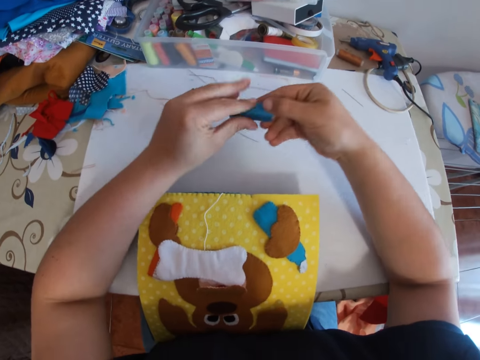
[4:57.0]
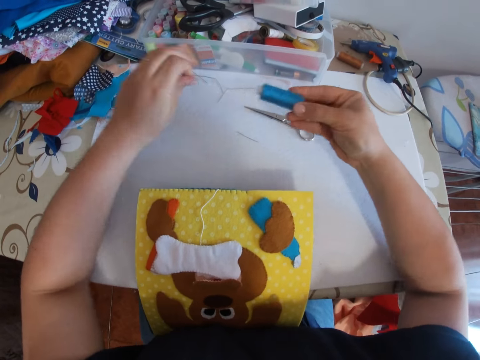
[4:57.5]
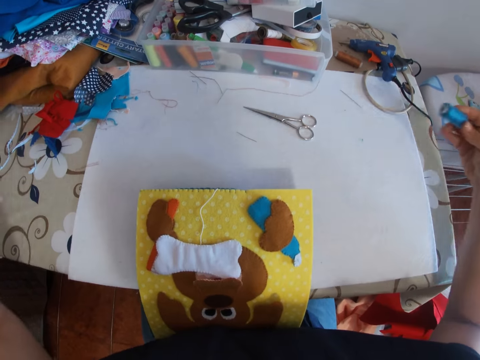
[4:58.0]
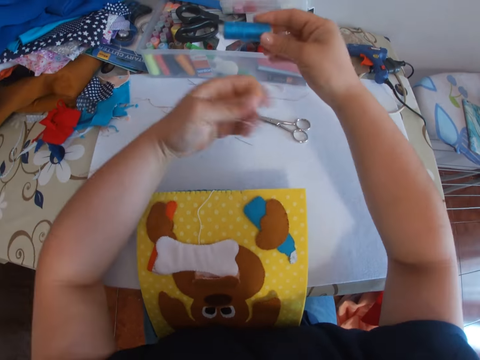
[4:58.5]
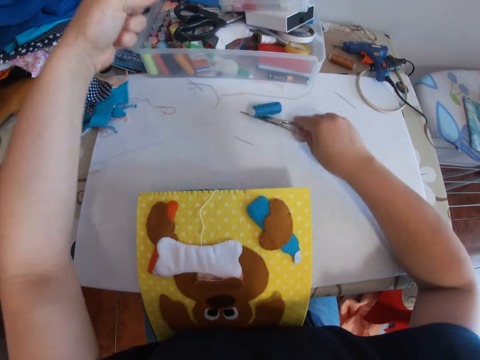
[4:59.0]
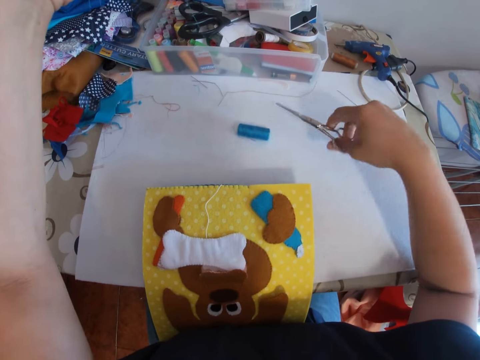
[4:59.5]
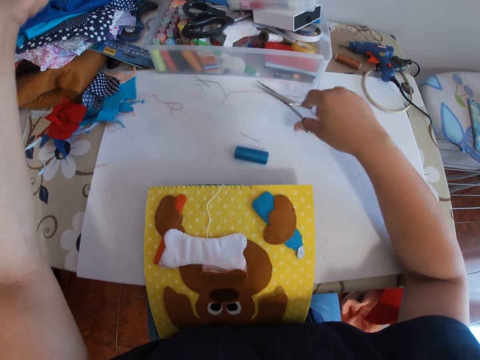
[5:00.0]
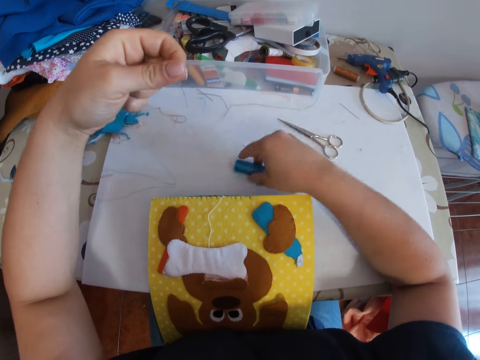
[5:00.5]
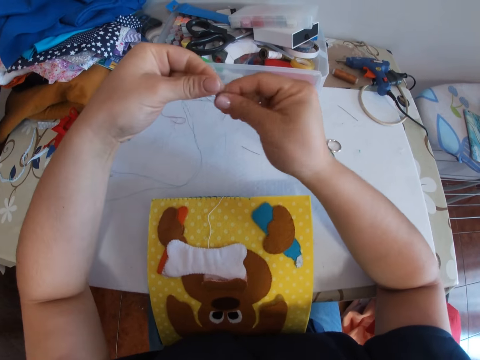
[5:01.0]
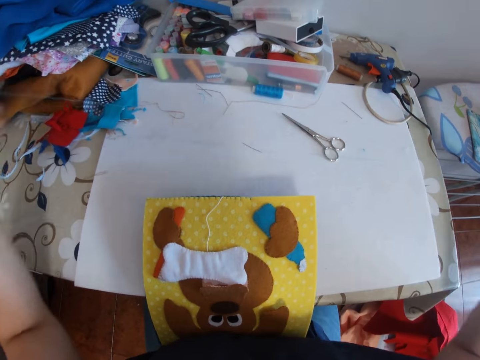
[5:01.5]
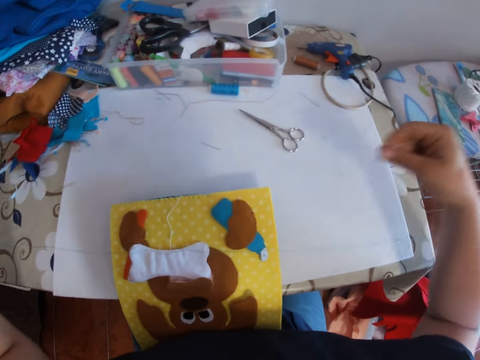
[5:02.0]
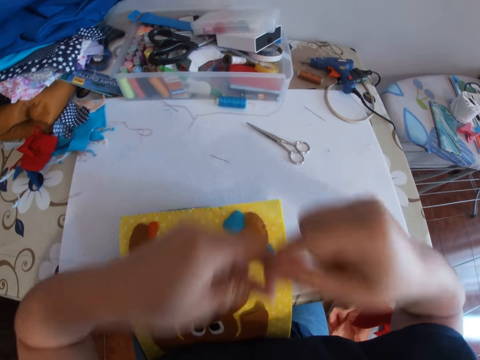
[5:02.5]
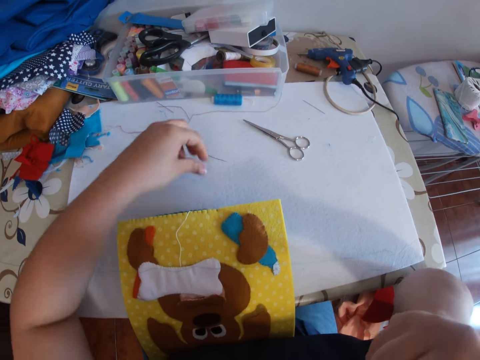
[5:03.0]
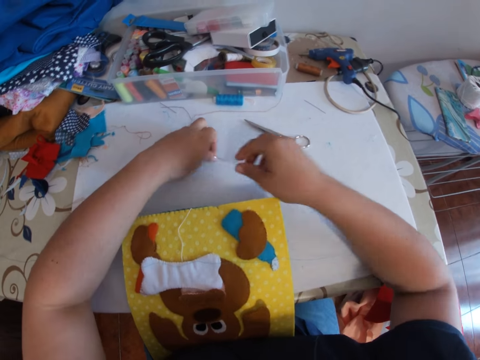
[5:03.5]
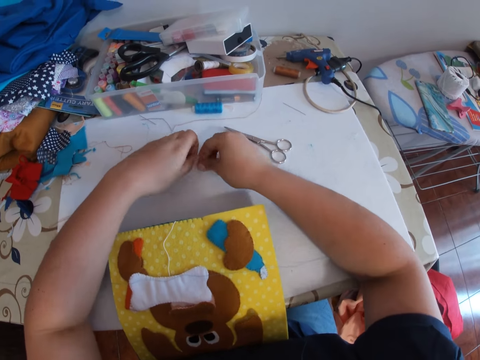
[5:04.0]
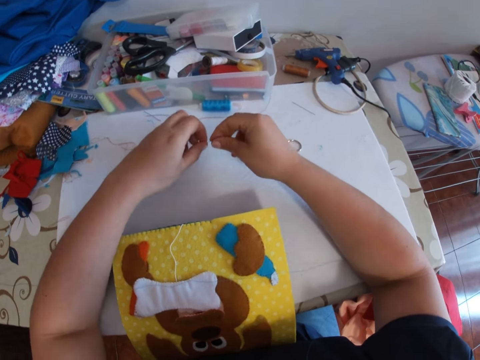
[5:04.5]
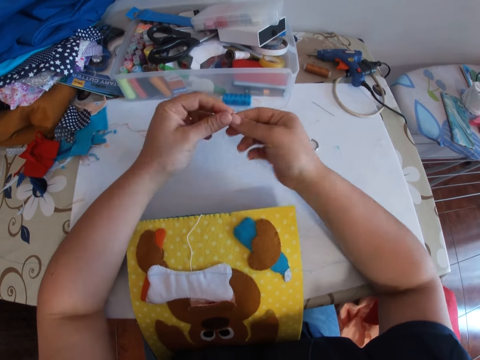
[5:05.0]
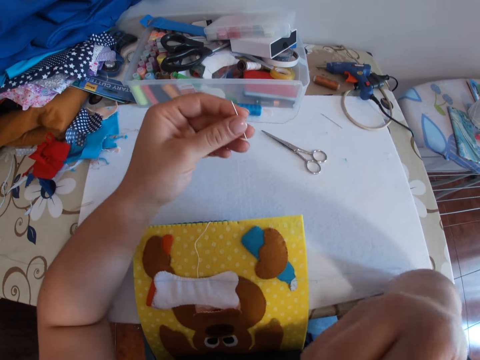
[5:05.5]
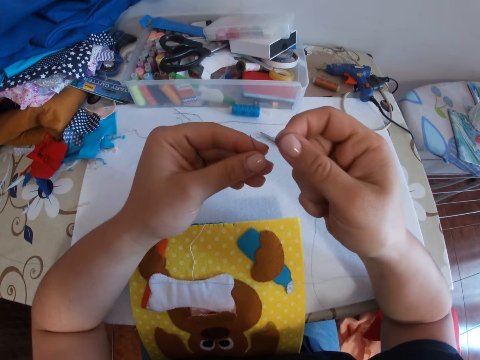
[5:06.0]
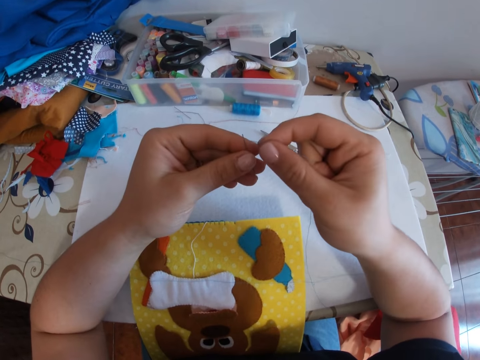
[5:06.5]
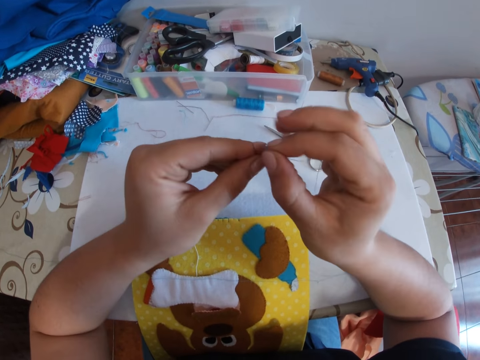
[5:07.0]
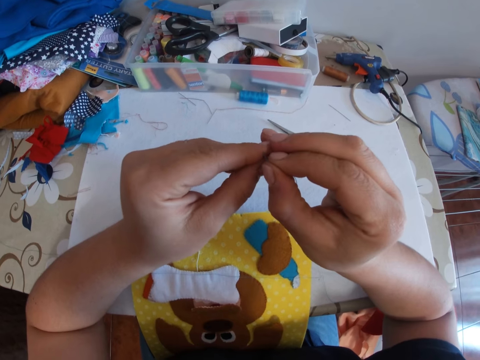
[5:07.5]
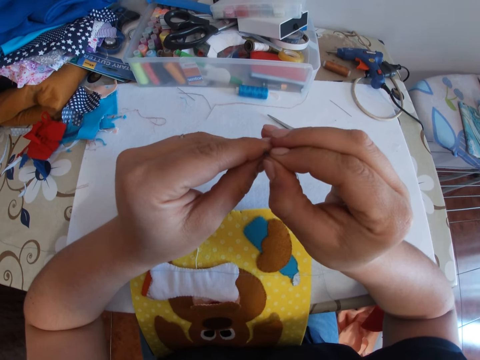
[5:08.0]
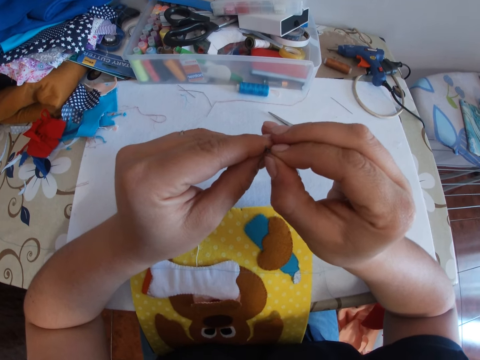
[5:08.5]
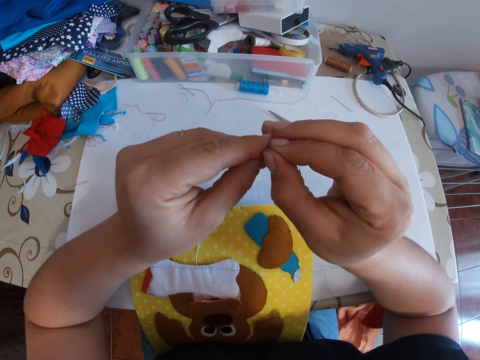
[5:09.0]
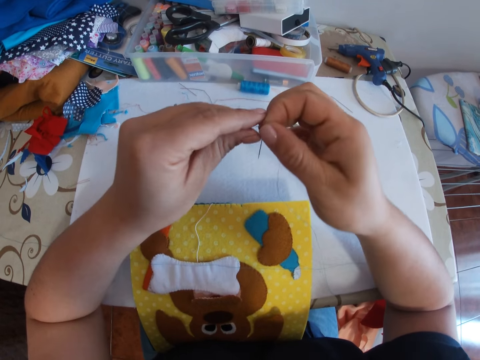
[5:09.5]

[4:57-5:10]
The camera wearer picks up the roll of thread on the table. She draws out thread from the roll of thread. She drops the roll of thread on the table. She picks up the pair of scissors. She cuts the thread with the pair of scissors. She drops the pair of scissors on the table. She throws the roll of thread away. She straightens the thread and pulls on the thread. She bites the thread. She places the thread on her mouth. She picks up the needle. She removes the thread from the mouth. She inserts the thread in the needle.

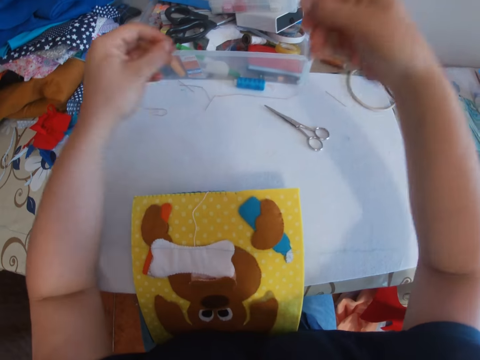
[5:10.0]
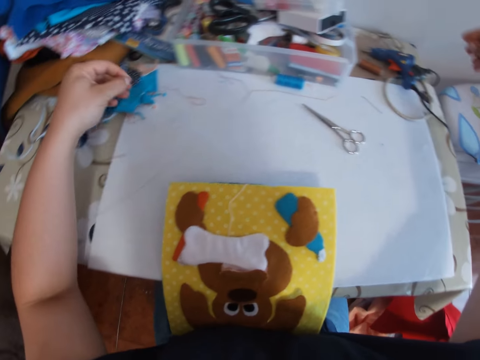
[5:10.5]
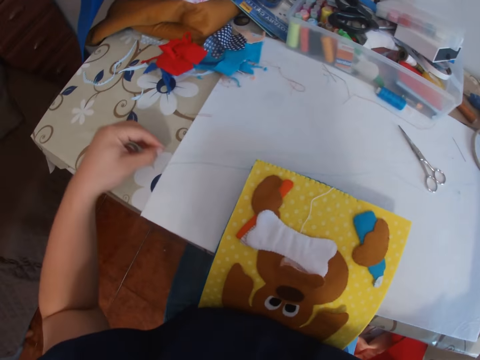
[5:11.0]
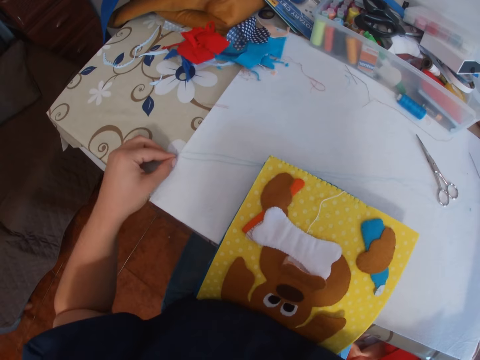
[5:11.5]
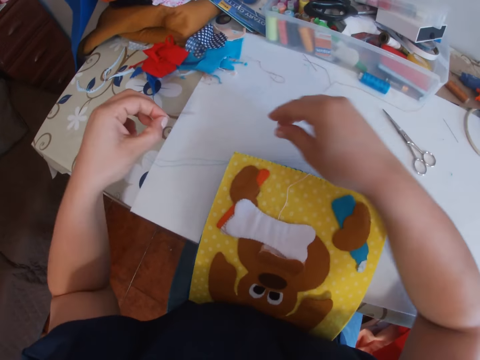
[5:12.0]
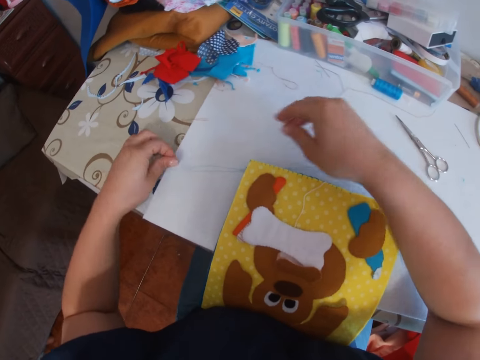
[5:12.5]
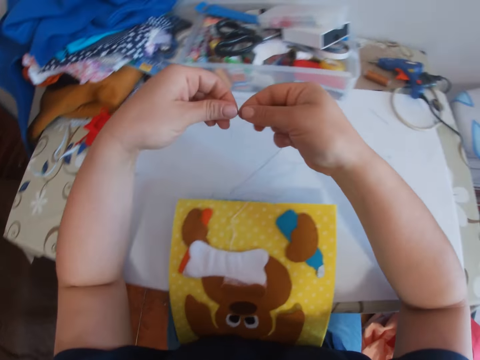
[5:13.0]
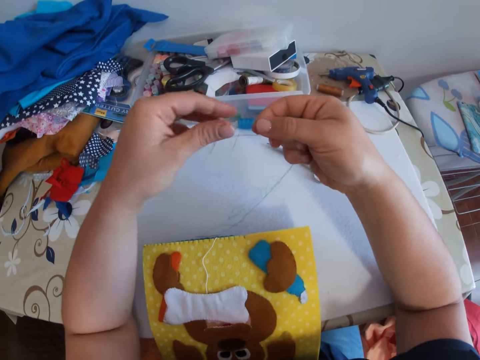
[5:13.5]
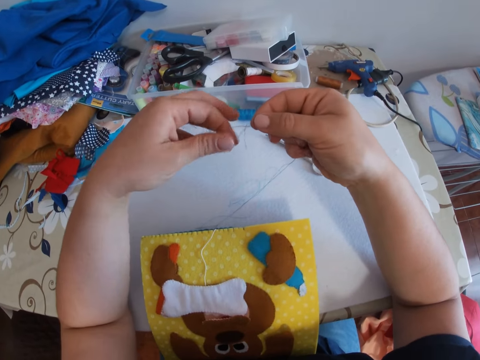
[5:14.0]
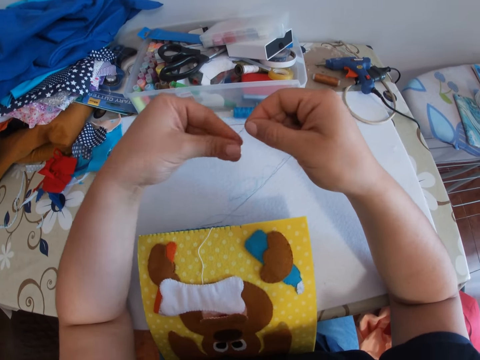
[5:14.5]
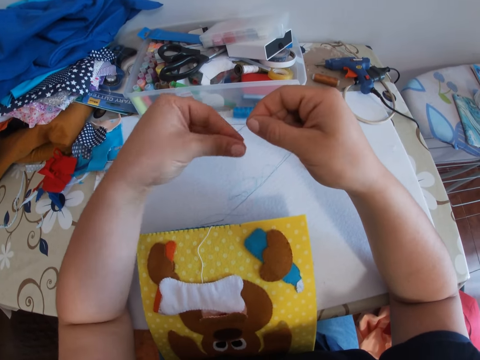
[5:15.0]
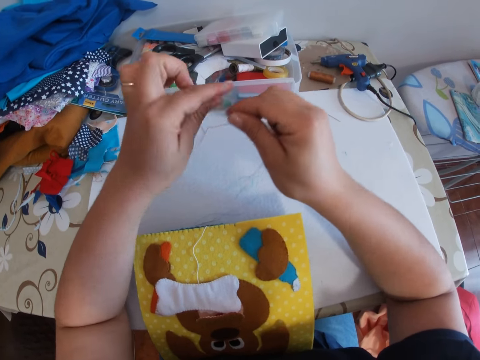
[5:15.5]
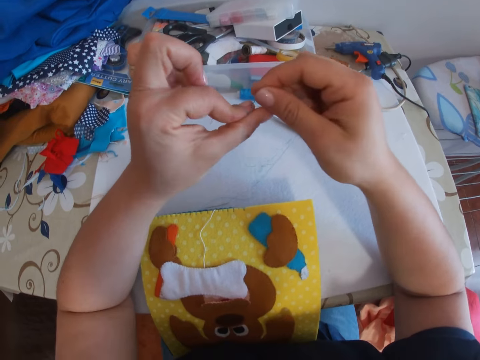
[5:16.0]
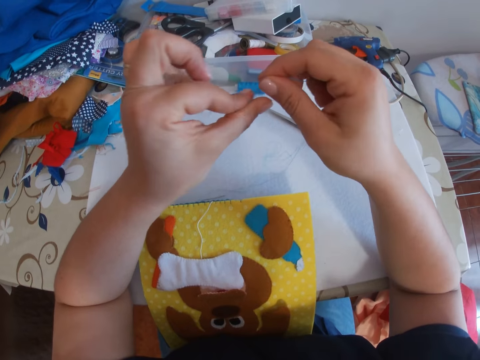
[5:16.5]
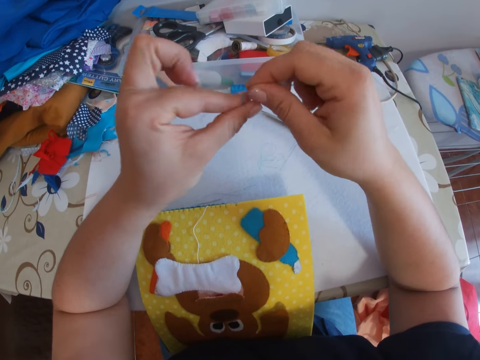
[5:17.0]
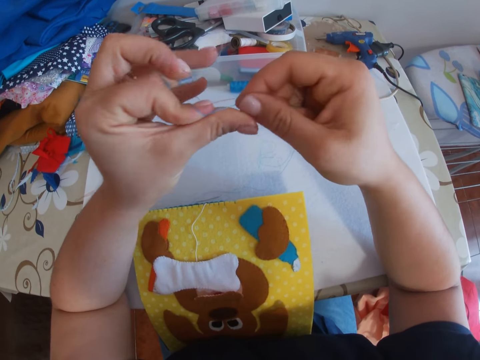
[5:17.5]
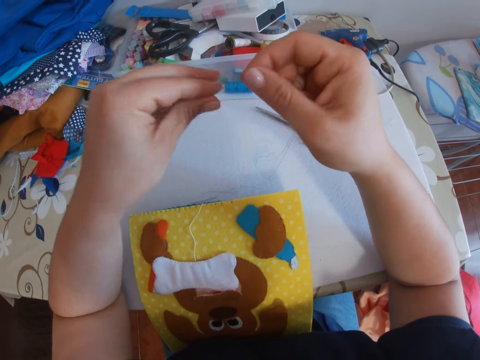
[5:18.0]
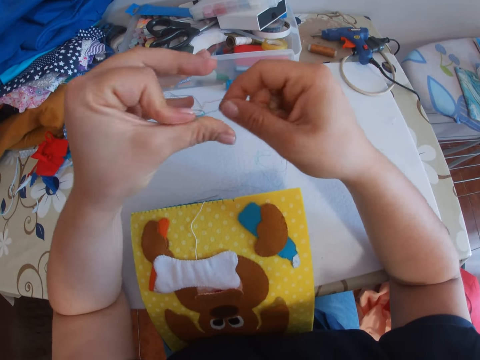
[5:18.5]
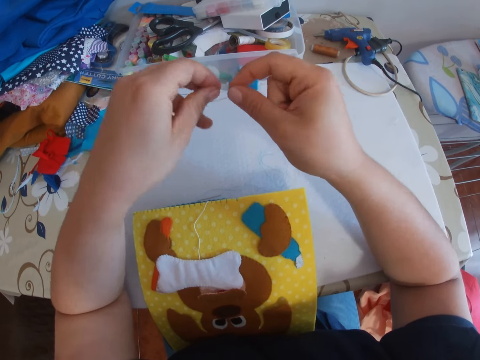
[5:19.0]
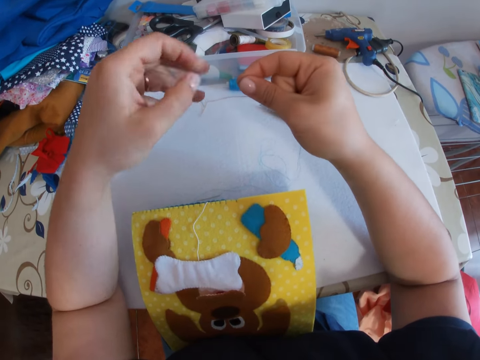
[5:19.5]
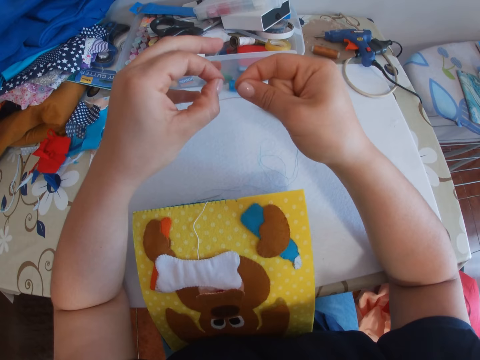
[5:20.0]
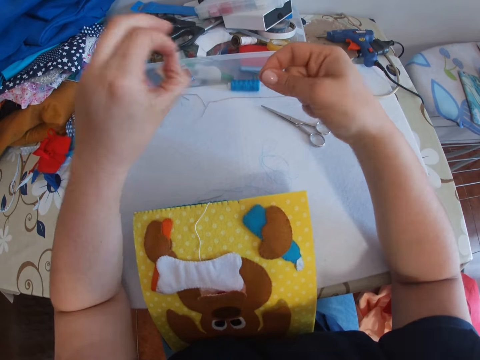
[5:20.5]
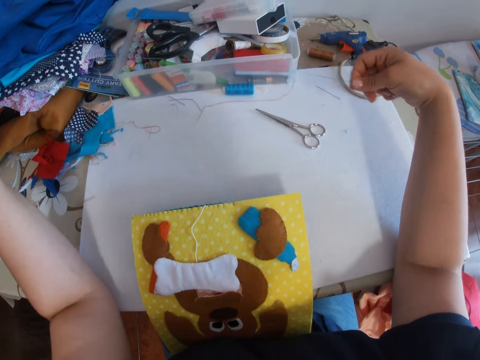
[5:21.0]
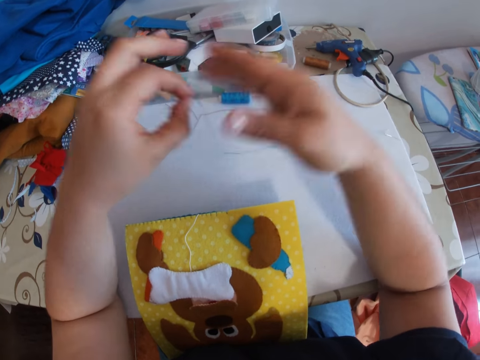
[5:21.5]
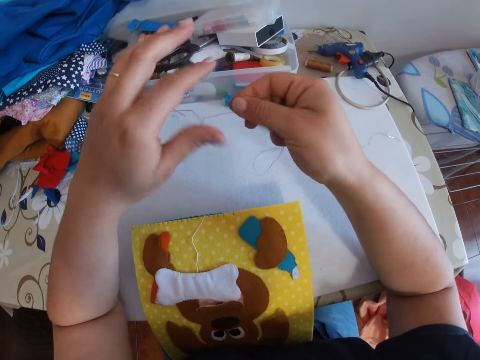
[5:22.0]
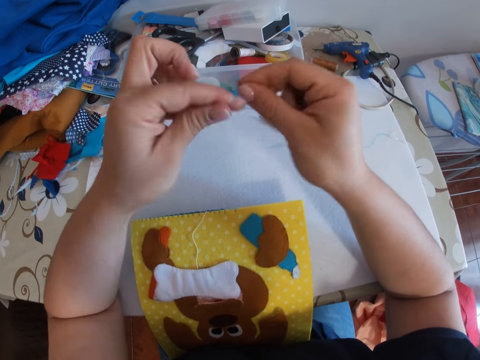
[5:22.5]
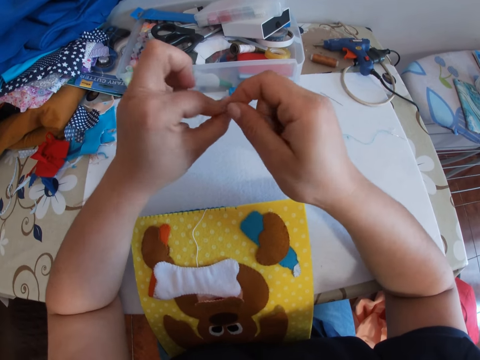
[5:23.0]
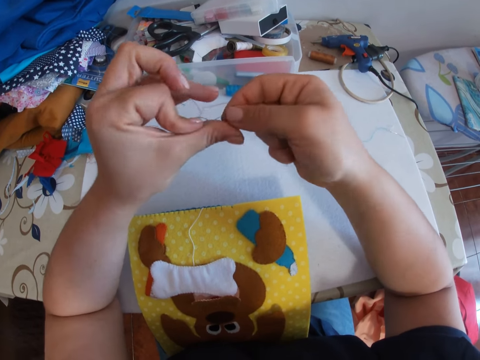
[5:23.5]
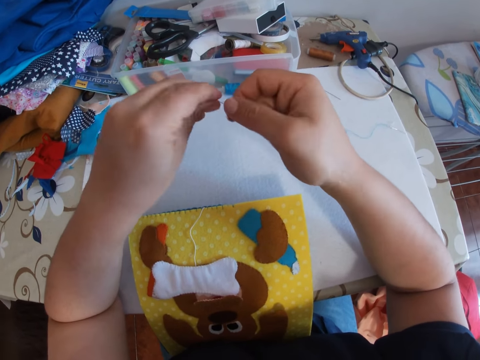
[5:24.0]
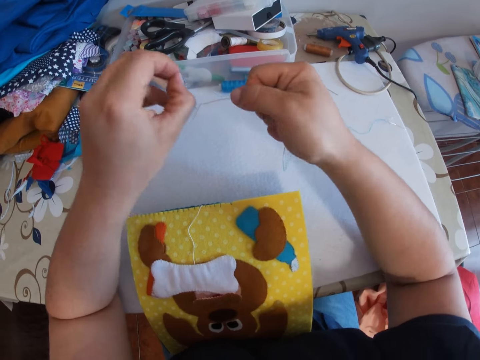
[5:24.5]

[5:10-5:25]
The camera wearer draws out the thread. They pick up the thread. They tie a knot on the thread.
